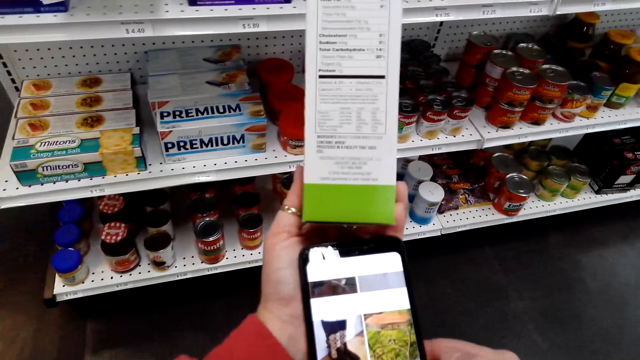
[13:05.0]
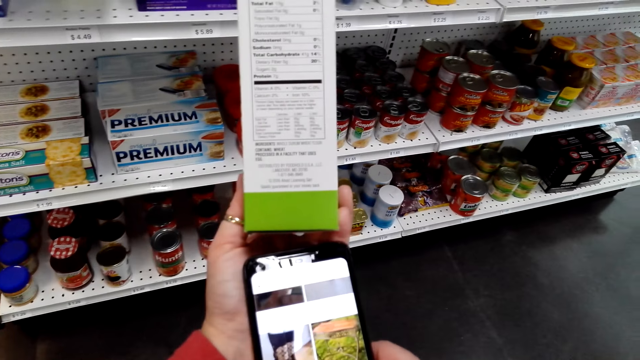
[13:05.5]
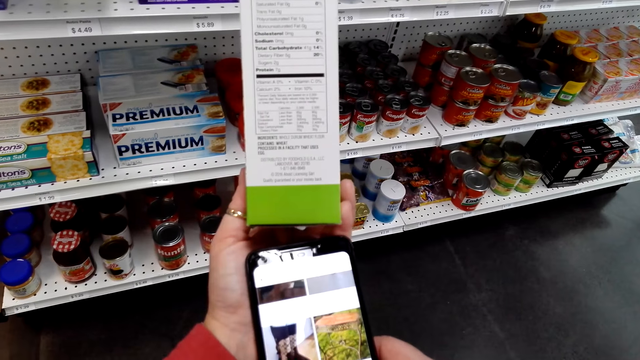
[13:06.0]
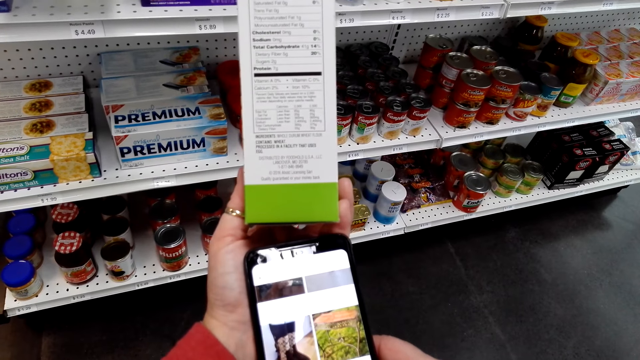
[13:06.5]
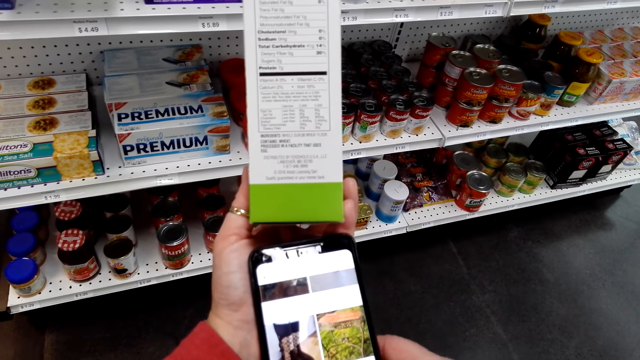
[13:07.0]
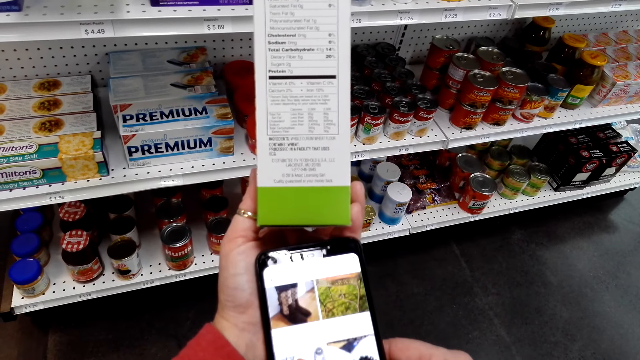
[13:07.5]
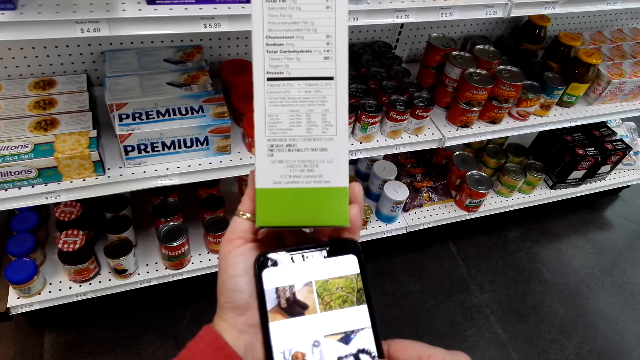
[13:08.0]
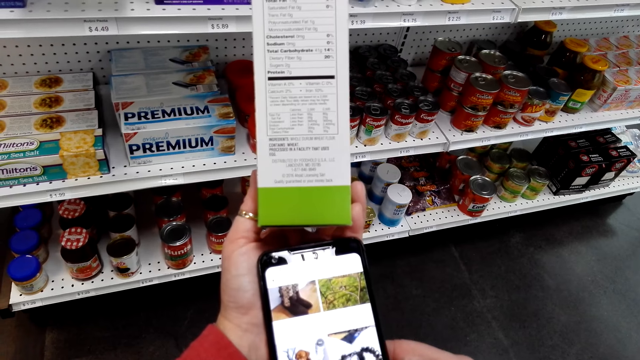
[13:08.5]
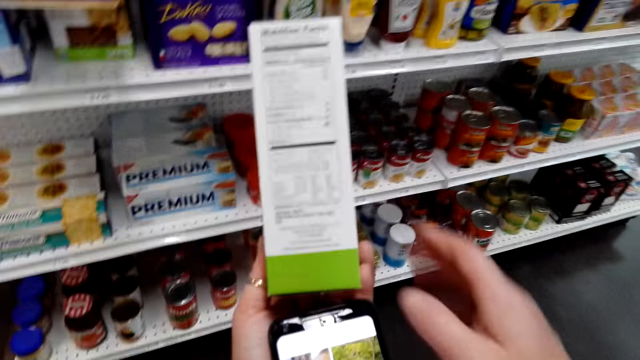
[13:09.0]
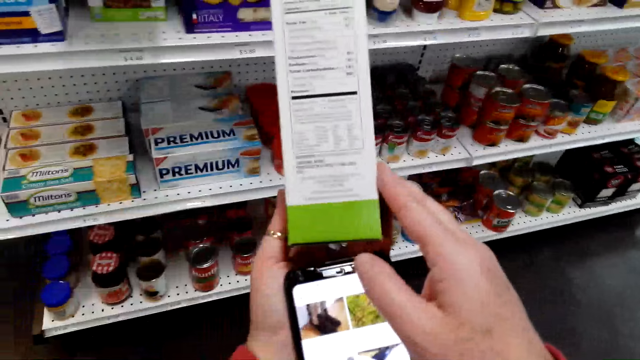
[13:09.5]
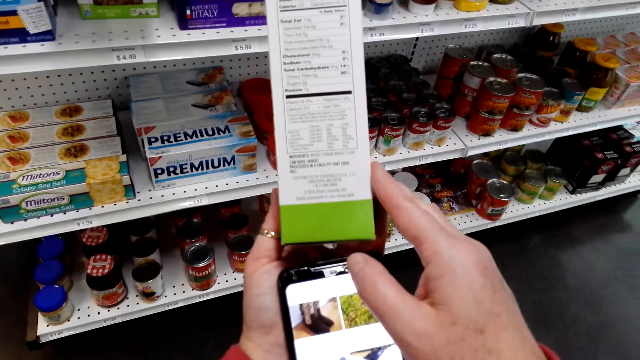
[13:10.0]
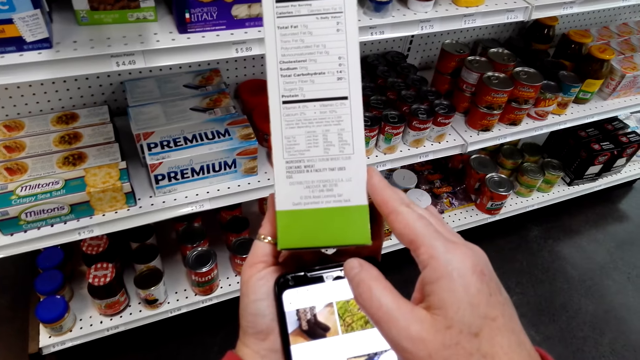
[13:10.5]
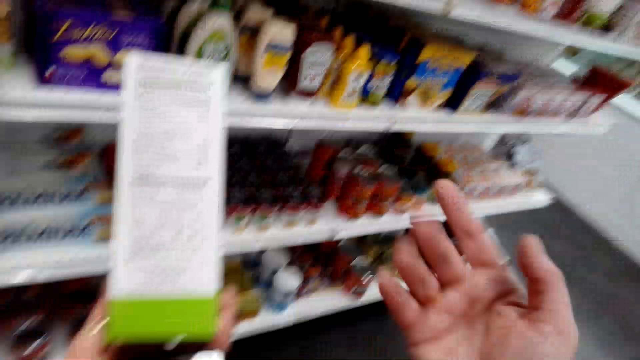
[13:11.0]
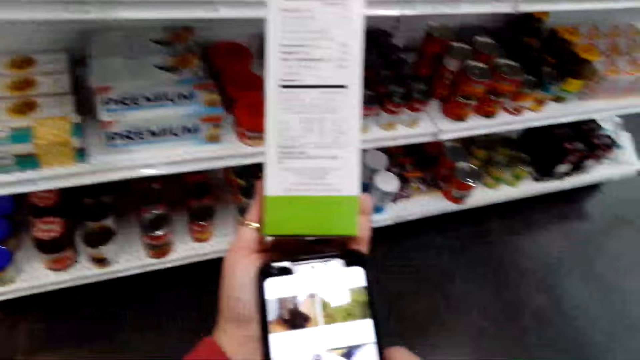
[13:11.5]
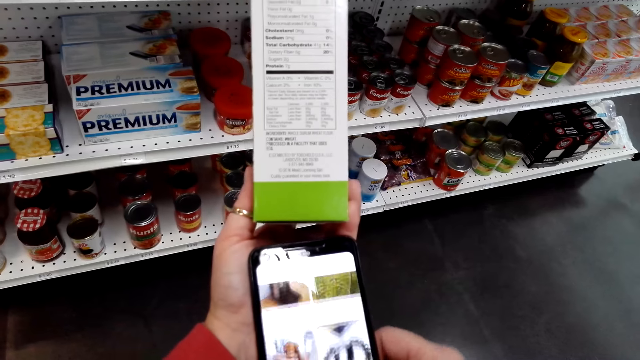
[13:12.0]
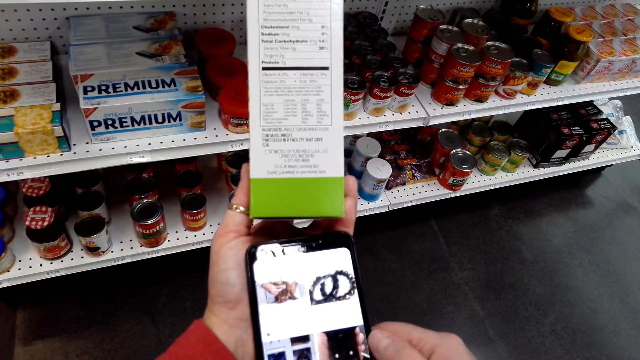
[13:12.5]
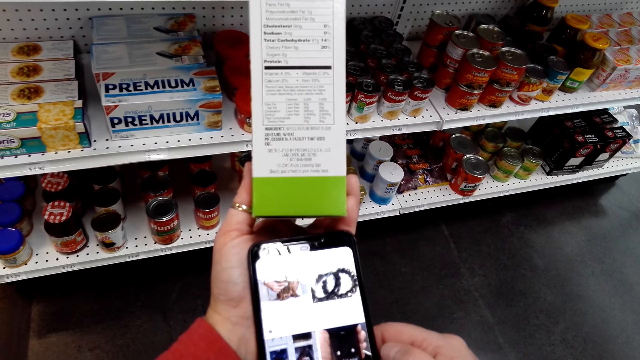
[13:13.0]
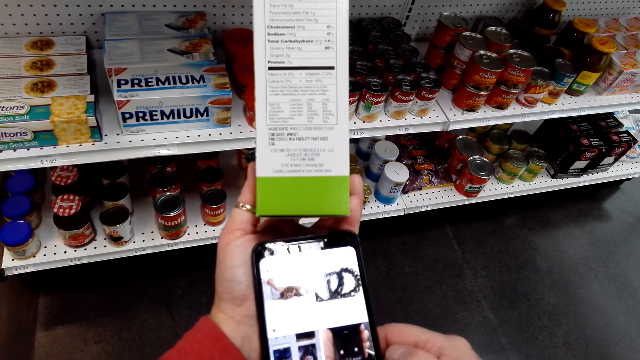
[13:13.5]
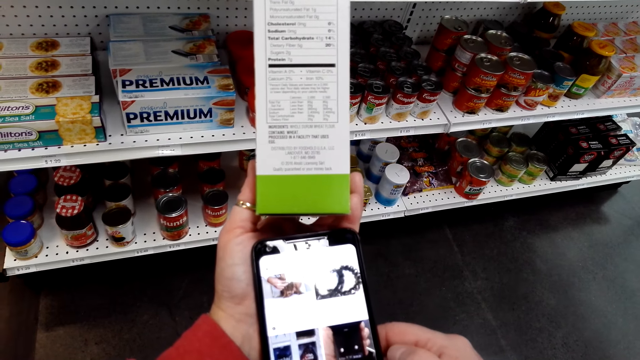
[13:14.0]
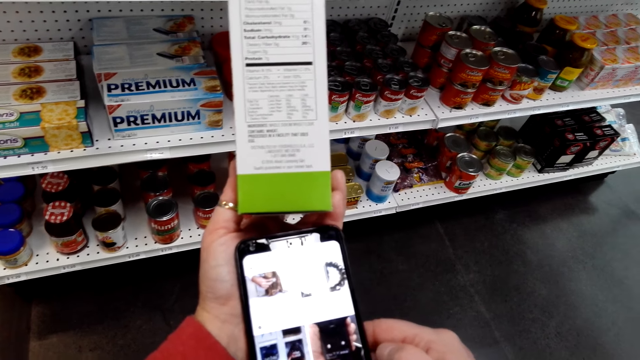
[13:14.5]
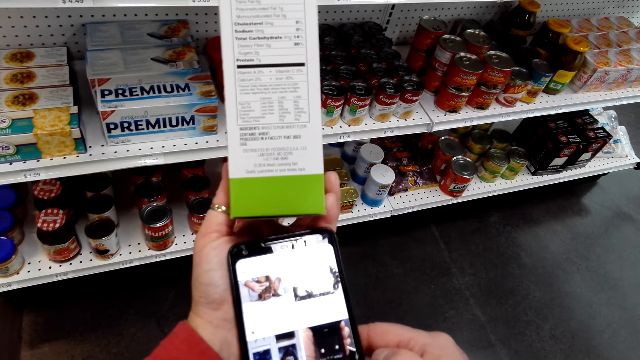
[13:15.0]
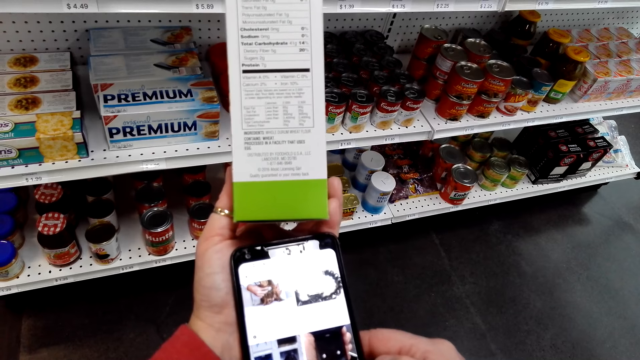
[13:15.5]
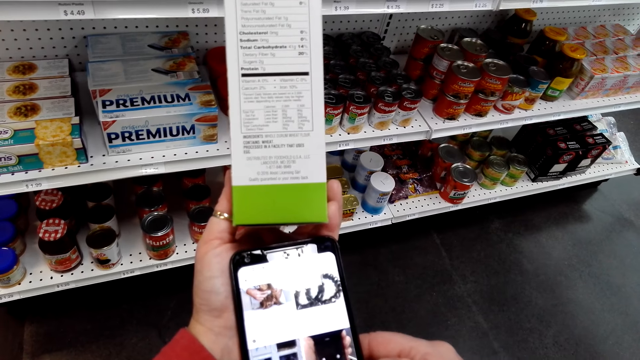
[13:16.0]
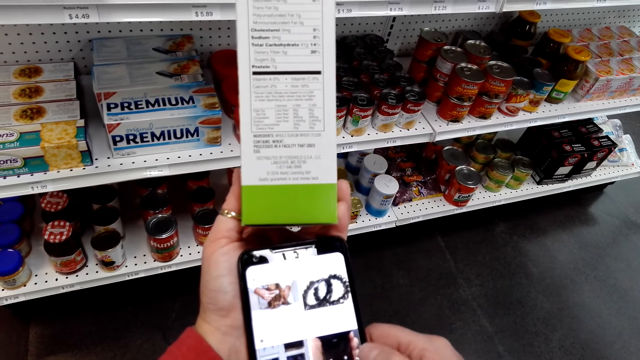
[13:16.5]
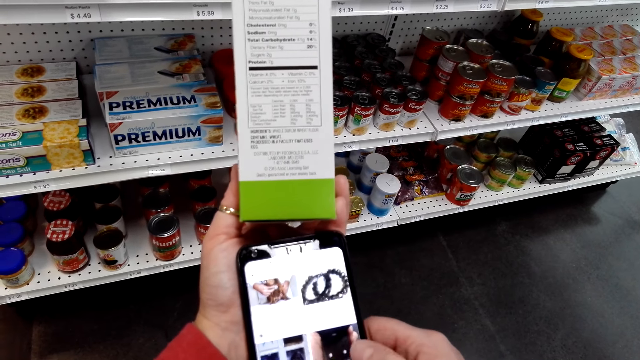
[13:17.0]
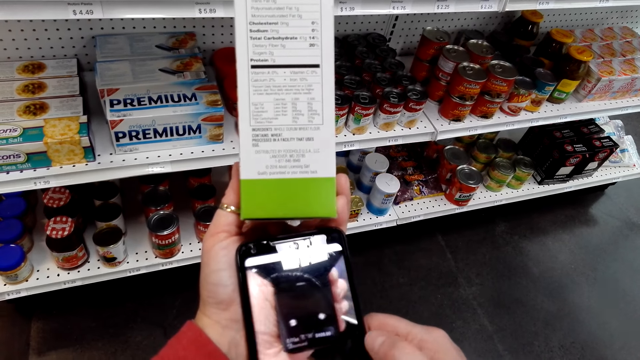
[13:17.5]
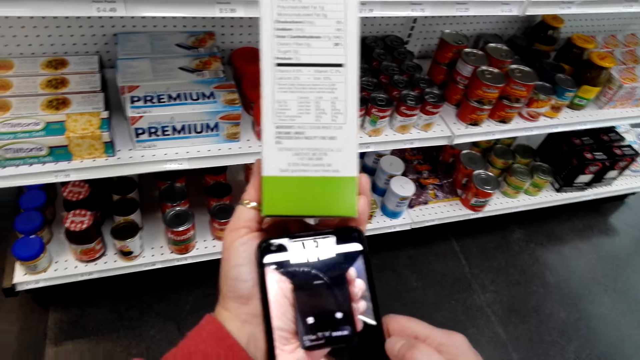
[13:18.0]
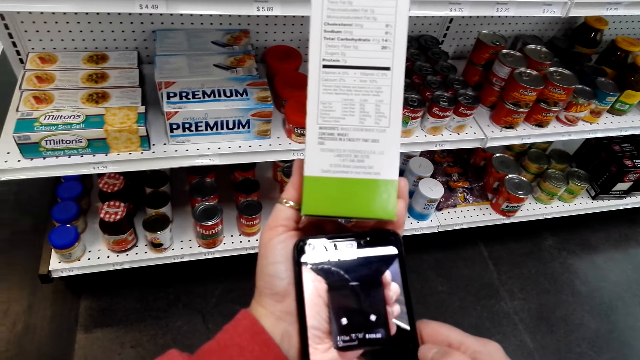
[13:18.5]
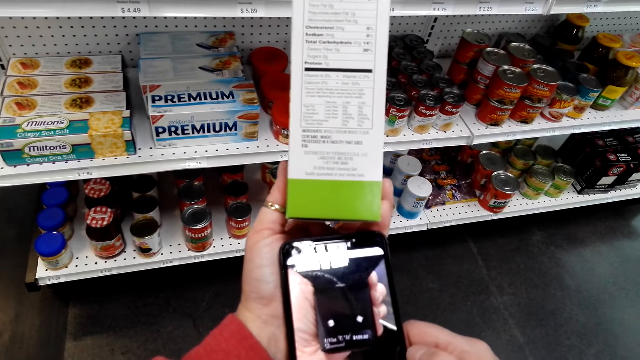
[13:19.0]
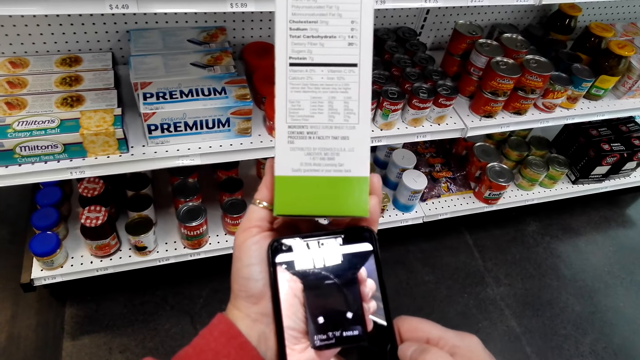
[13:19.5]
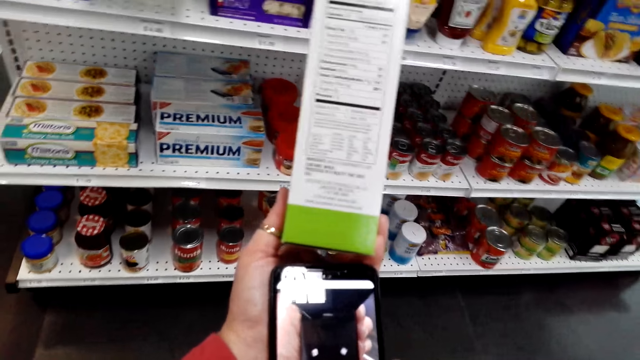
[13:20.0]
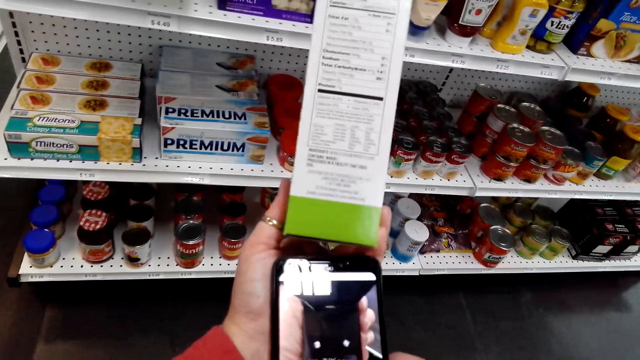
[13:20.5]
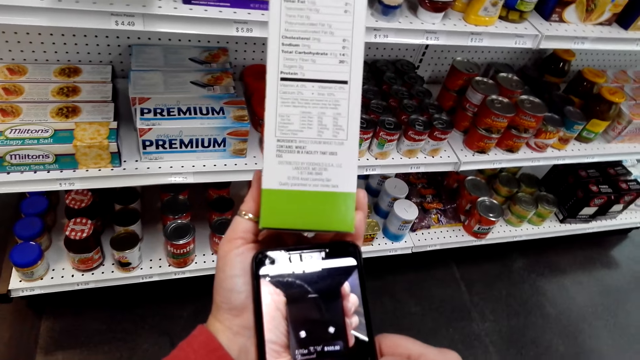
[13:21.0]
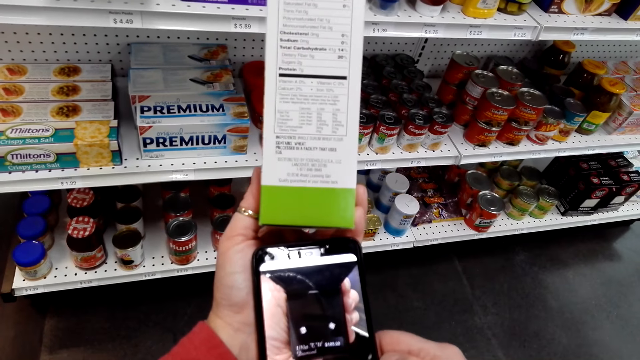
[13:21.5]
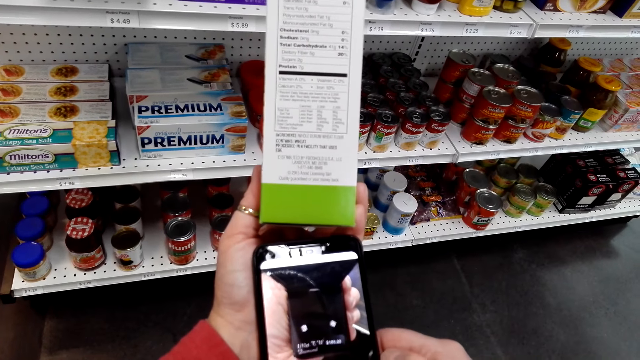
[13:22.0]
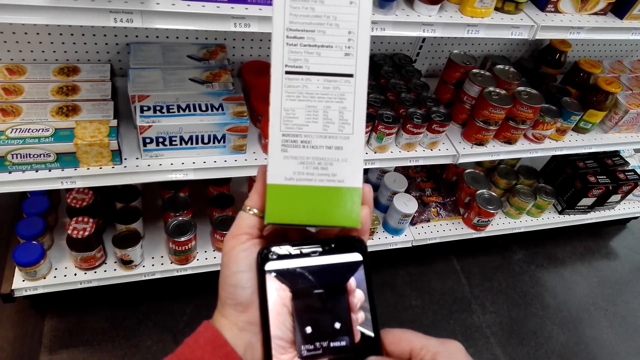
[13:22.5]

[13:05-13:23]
The camera wearer stares at the phone. She stares at the box. She touches the box in hand. She removes the right hand from the box. She scrolls the phone. She uses her phone. She flips through images in her phone.

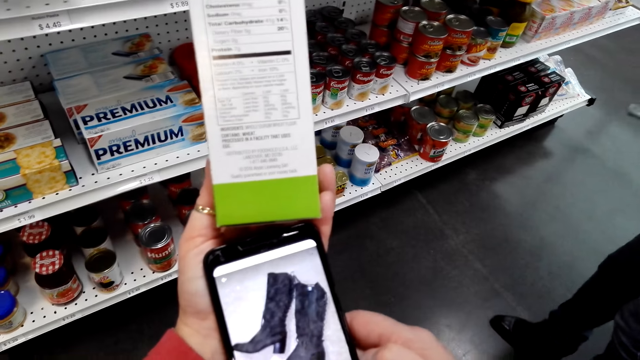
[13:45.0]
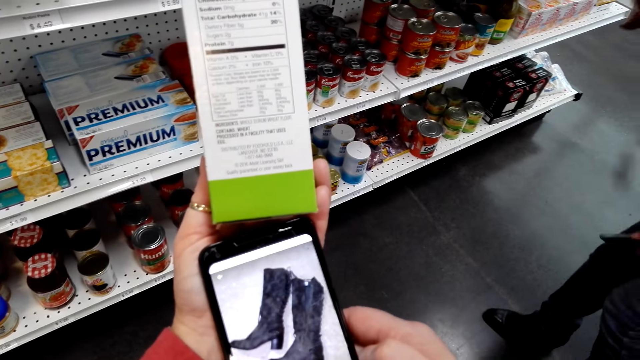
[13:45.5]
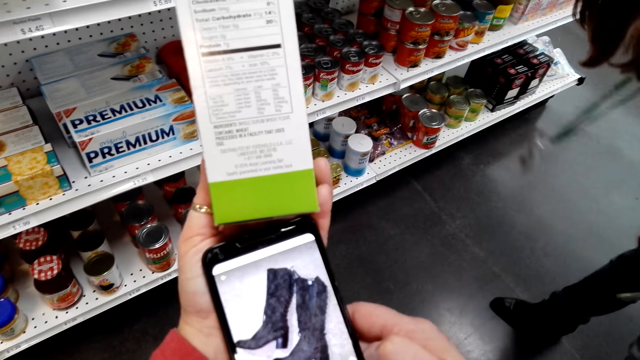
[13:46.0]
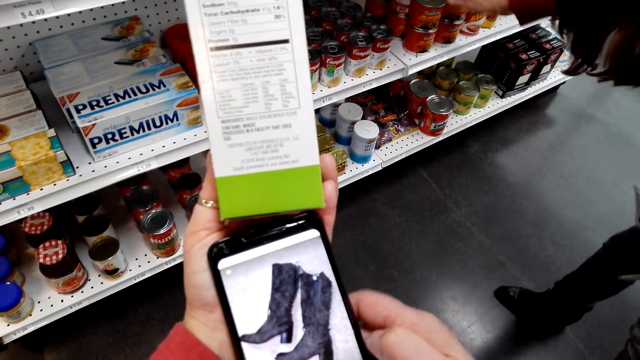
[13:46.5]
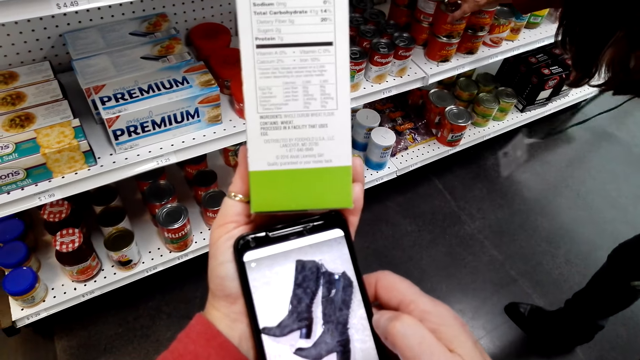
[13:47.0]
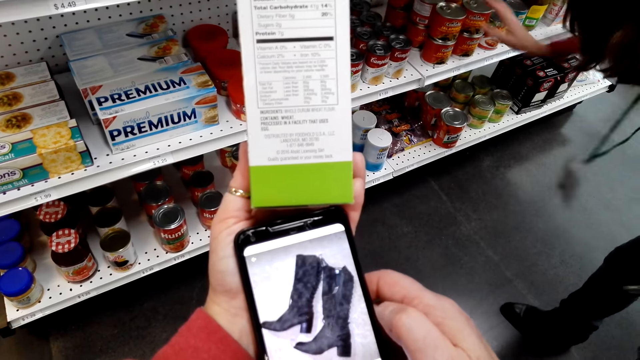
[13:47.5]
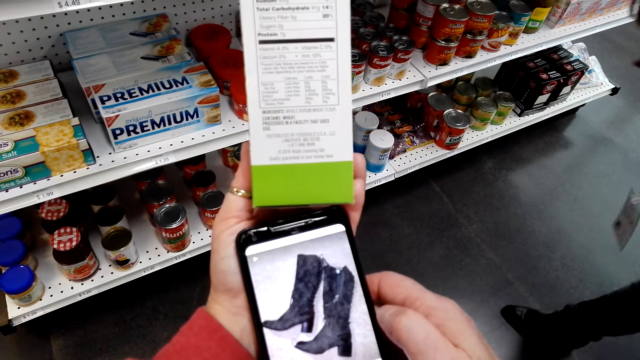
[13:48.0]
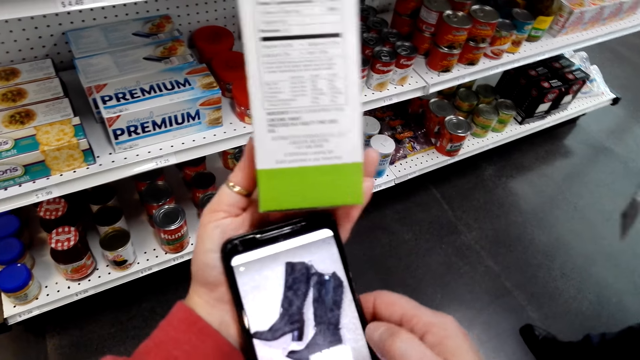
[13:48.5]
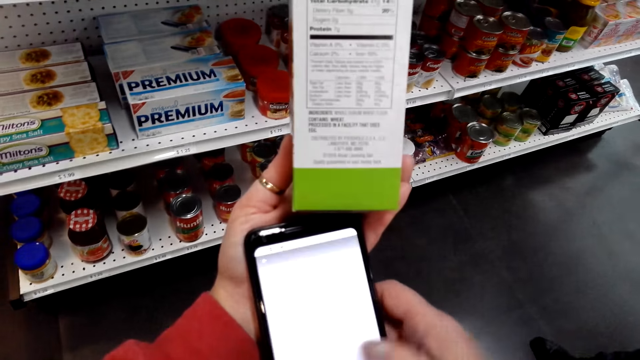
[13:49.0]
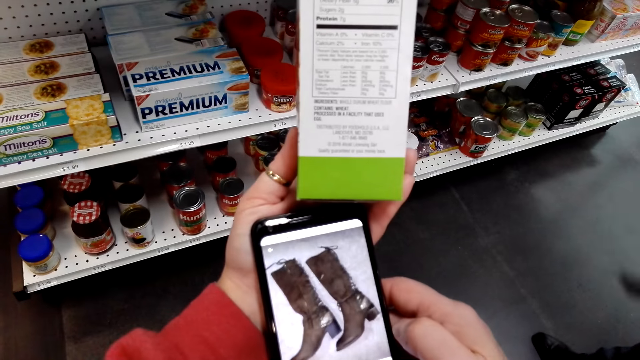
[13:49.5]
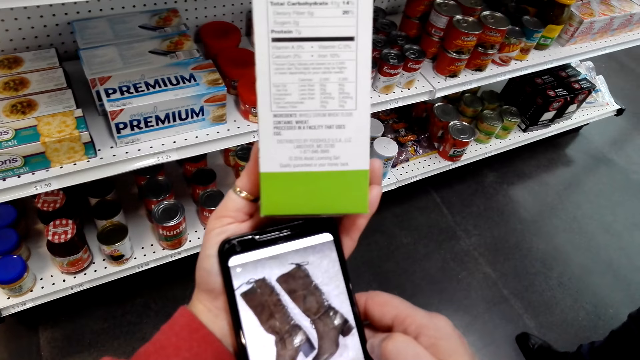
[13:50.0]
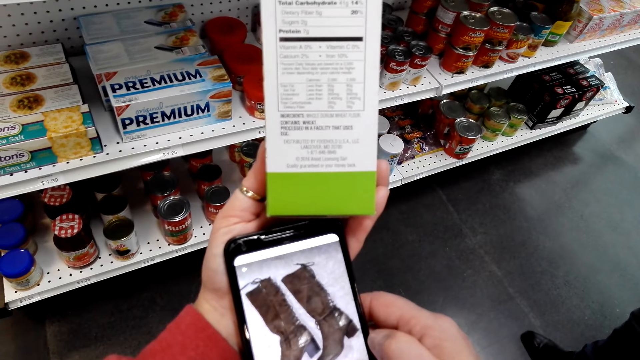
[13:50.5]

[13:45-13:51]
A lady bends. The lady holds a container on the shelf, reaches her hand inside the shelf, and removes her hands from the shelf. The camera wearer scrolls the phone.
